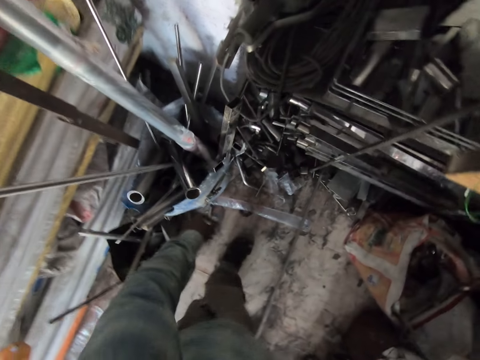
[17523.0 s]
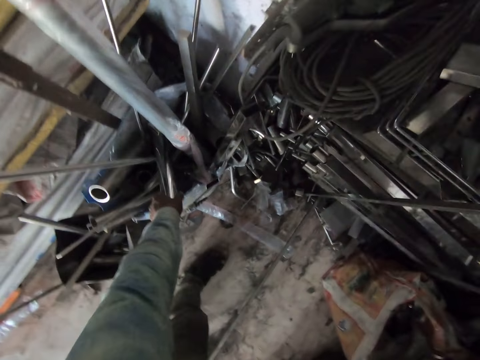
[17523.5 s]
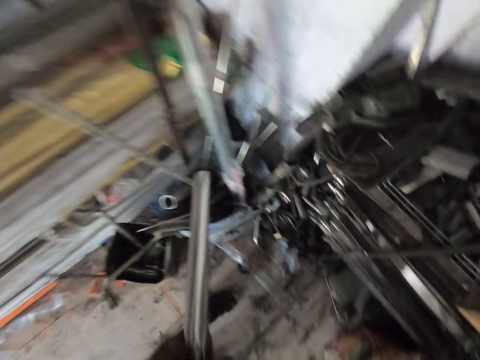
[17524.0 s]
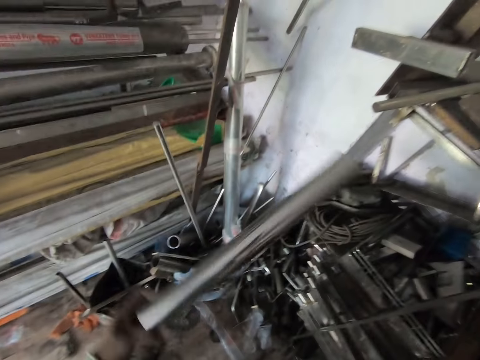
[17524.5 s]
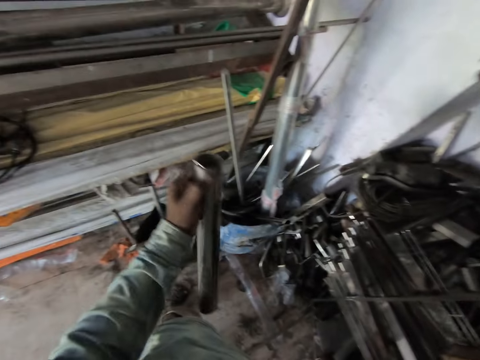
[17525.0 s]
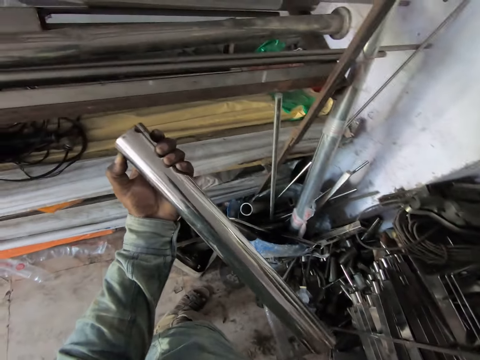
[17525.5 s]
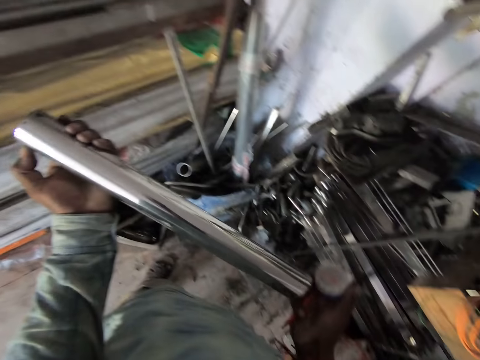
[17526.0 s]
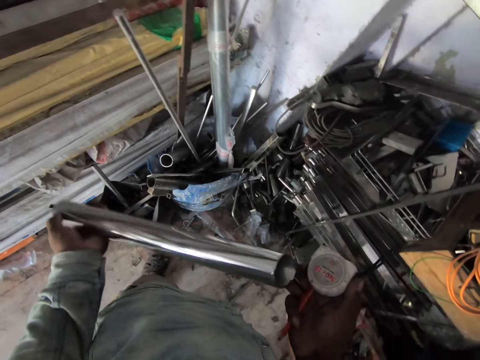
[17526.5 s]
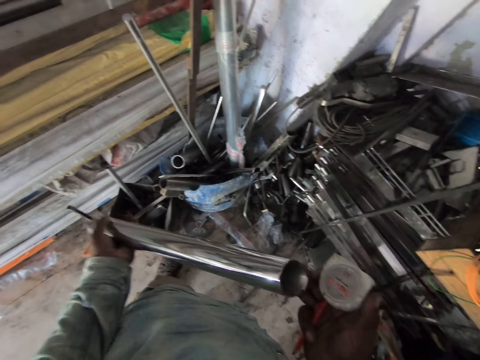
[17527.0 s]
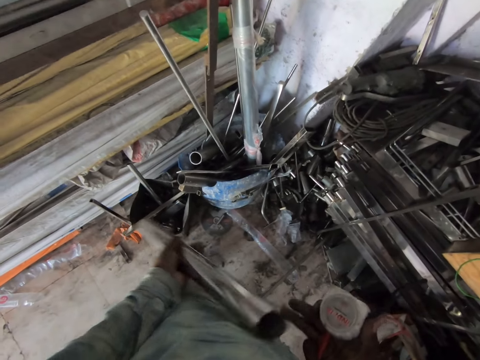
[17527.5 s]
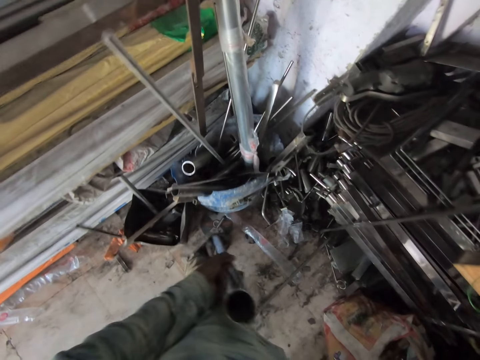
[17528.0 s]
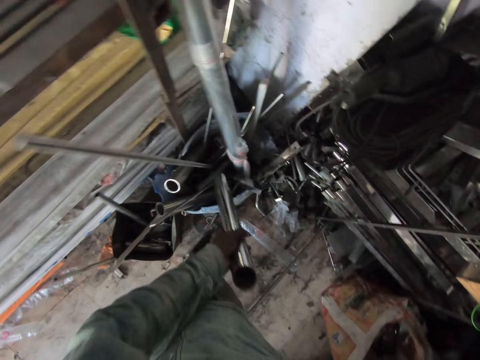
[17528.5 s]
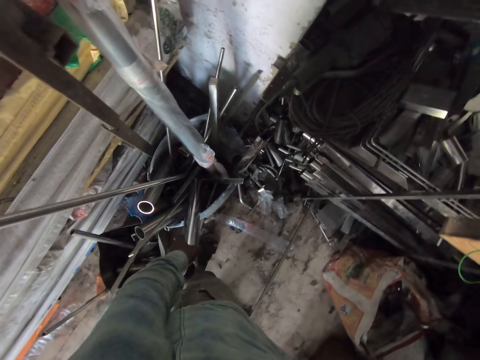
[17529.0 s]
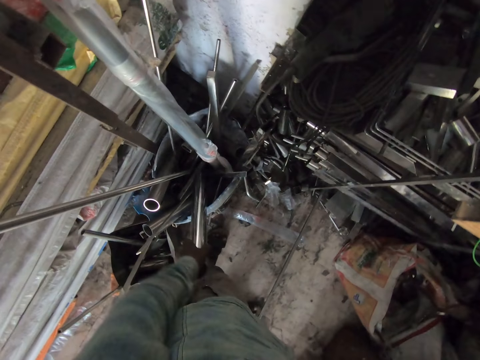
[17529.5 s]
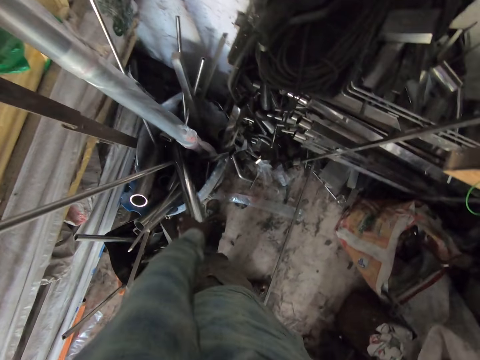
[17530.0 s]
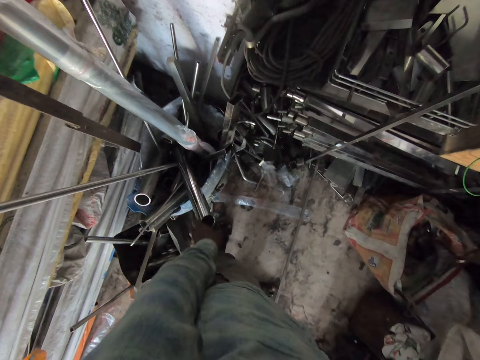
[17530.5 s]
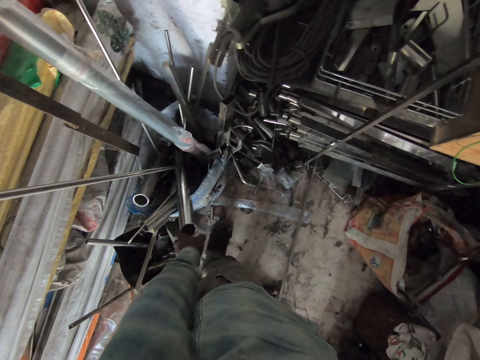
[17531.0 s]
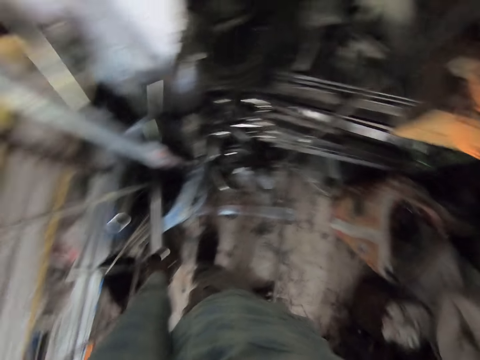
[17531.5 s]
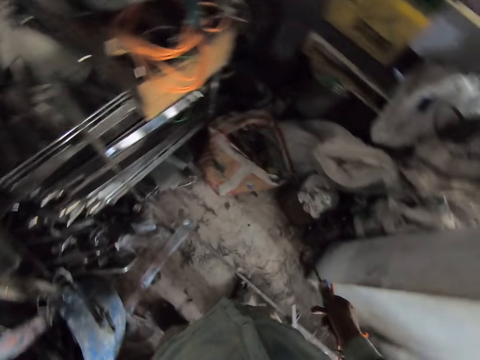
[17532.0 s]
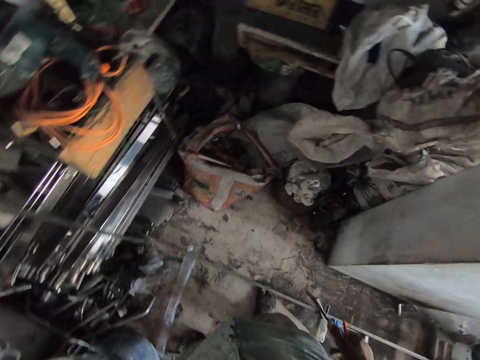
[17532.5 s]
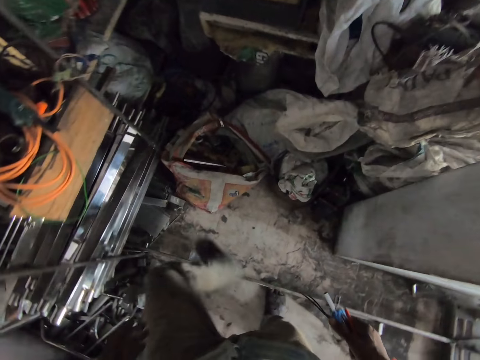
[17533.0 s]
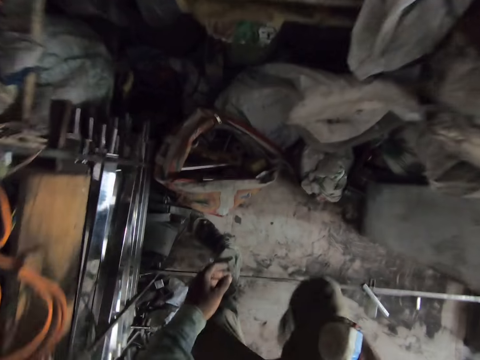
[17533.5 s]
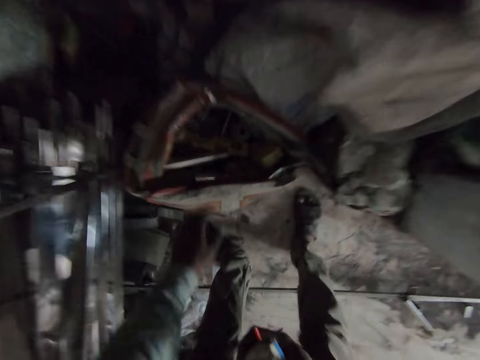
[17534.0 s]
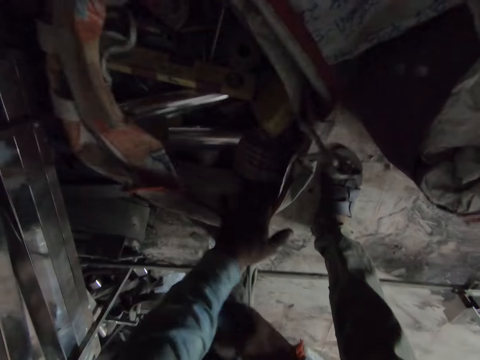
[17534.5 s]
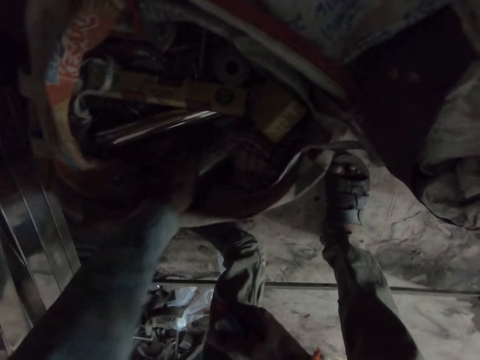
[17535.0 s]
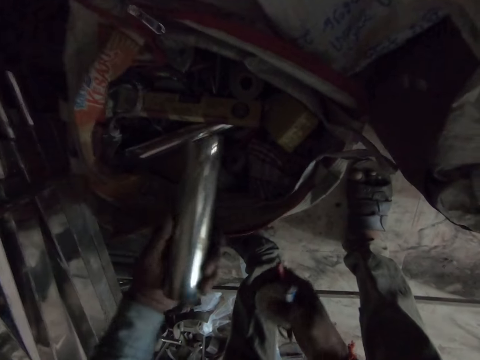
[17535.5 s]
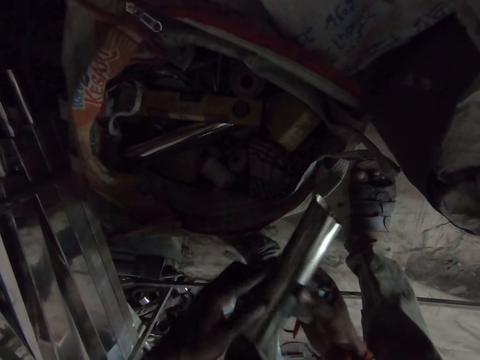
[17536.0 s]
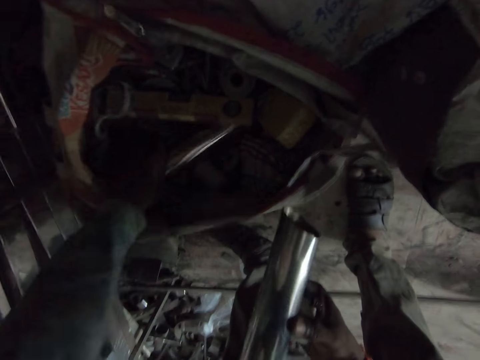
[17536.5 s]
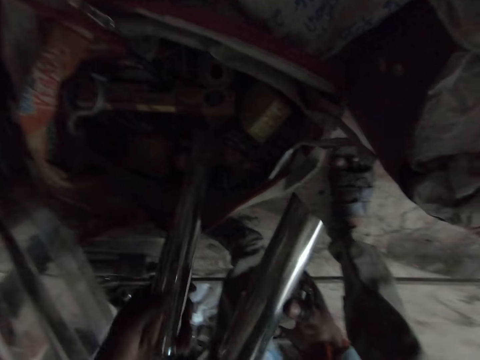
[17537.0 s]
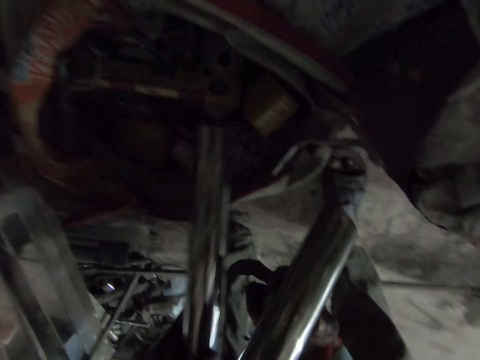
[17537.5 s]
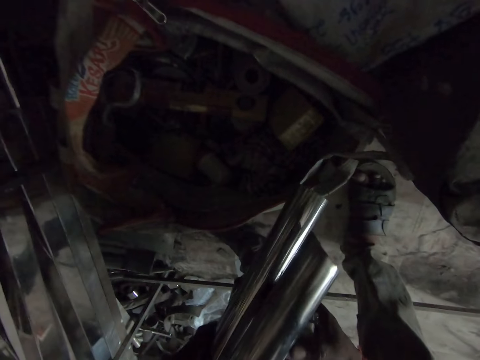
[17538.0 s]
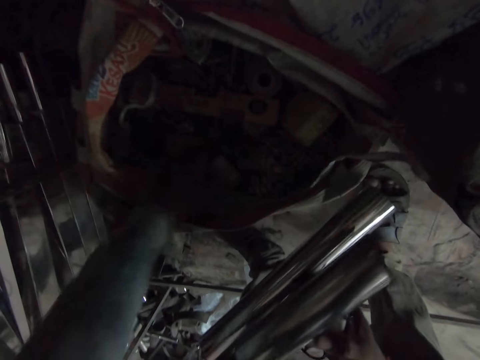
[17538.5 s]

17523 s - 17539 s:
The camera wearer picks up a steel tube from a bucket on the floor with his left hand. He looks at the metal. He holds the steel tube with both hands. He holds the steel tube with his left hand. He places the steel tube into the bucket on the floor with his left hand. He looks at a sack. He touches the sack. He holds the sack on the floor with his left hand and opens the sack on the floor with his left hand. He picks up a steel pole from the sack on the floor with his left hand. He passes the steel pole from his left hand to his right hand. He picks up a steel pole from the sack on the floor with his left hand. He passes the steel pole from his left hand to his right hand.

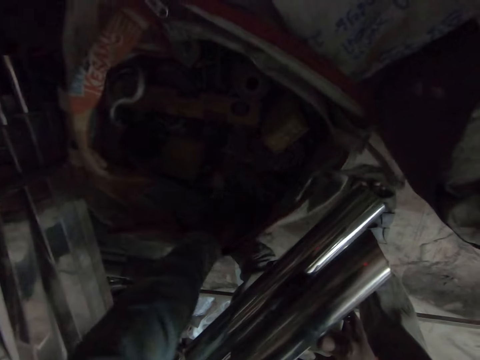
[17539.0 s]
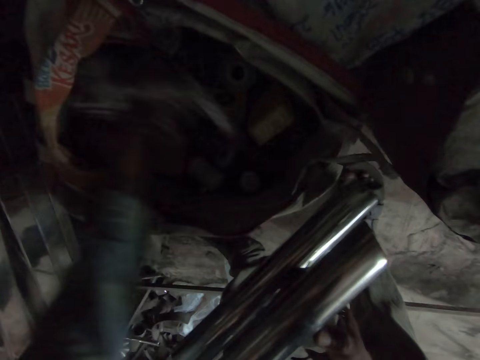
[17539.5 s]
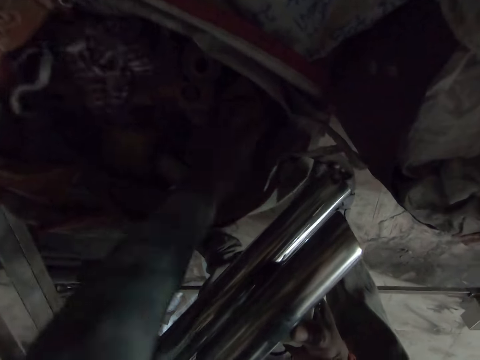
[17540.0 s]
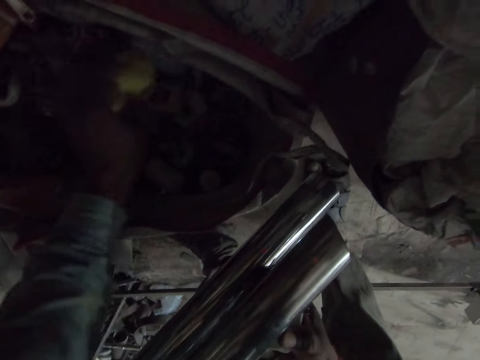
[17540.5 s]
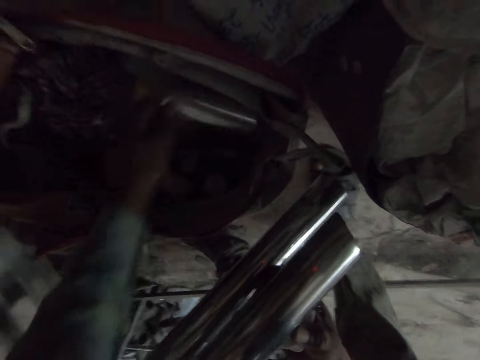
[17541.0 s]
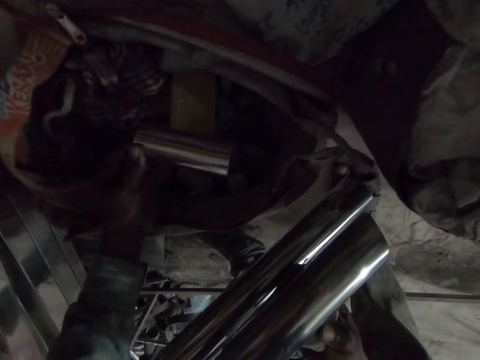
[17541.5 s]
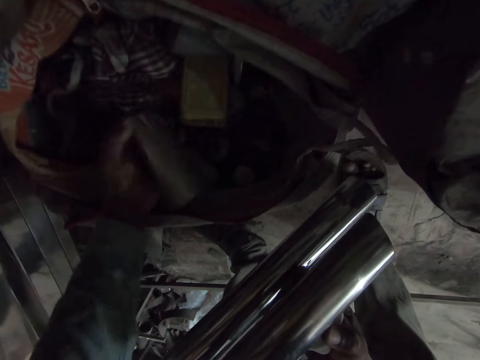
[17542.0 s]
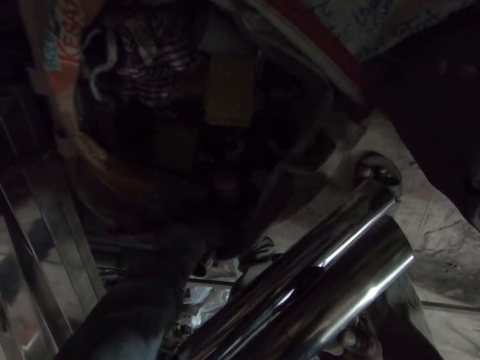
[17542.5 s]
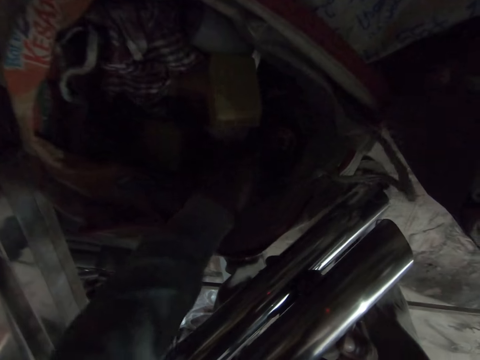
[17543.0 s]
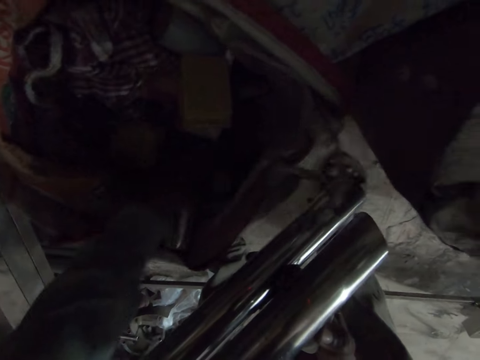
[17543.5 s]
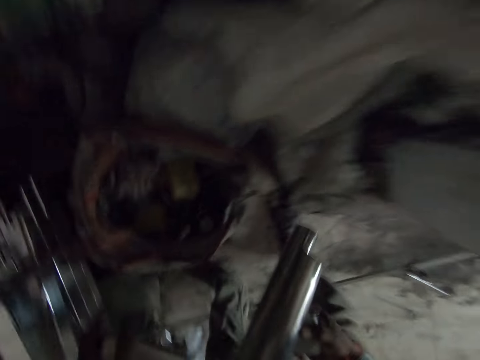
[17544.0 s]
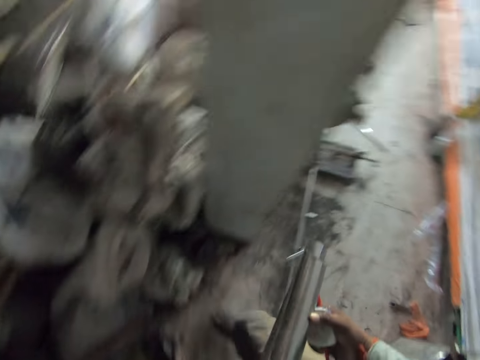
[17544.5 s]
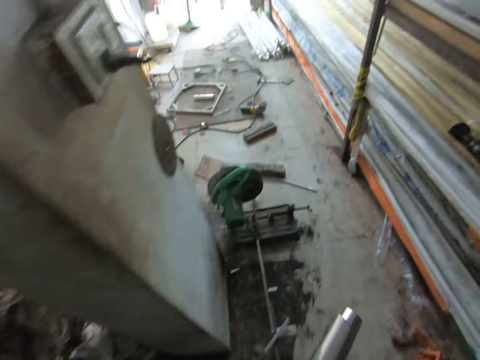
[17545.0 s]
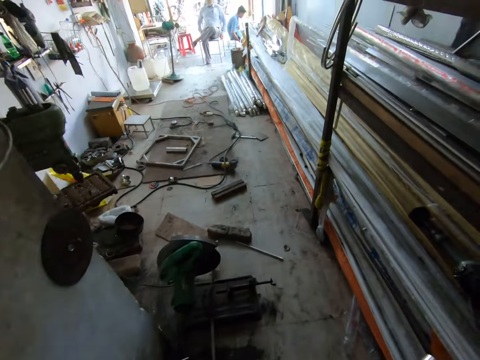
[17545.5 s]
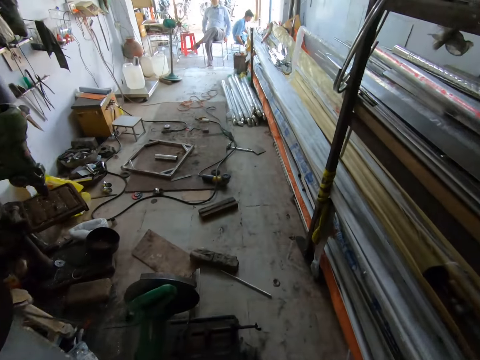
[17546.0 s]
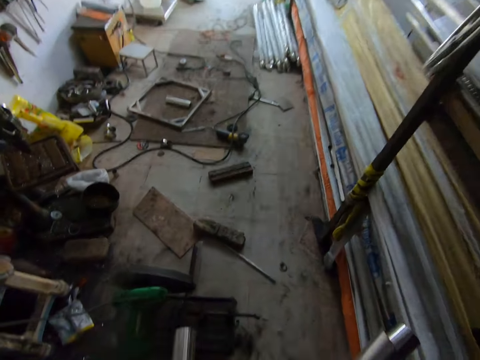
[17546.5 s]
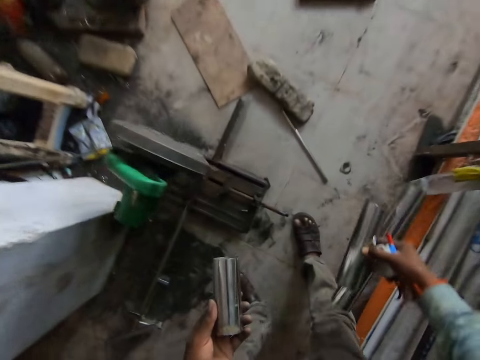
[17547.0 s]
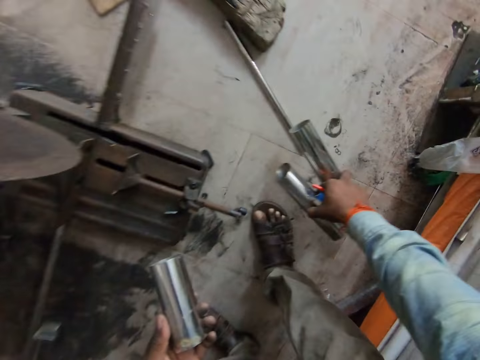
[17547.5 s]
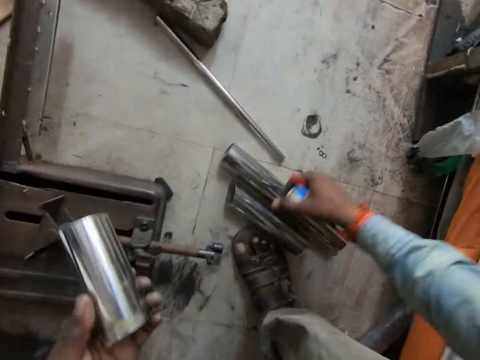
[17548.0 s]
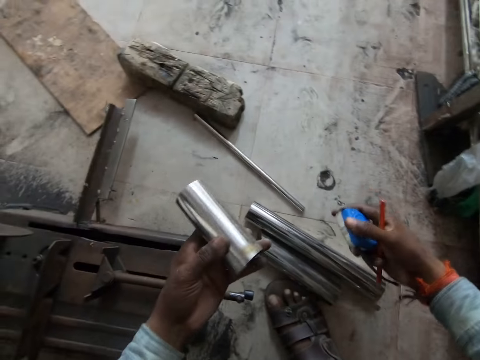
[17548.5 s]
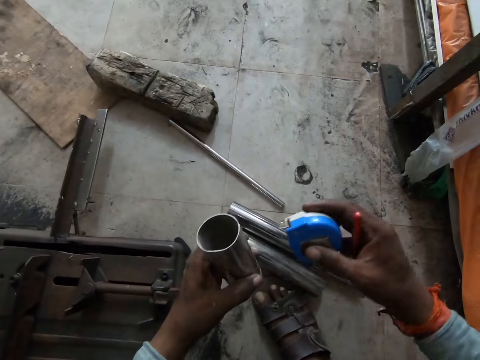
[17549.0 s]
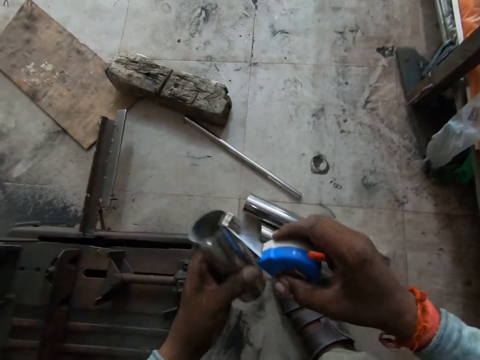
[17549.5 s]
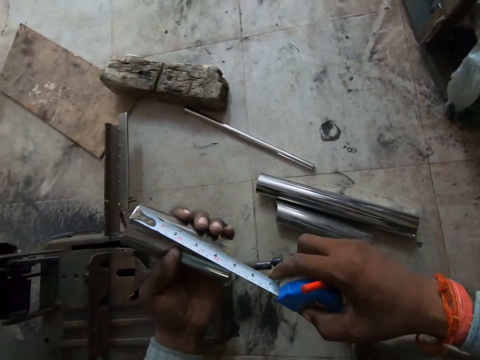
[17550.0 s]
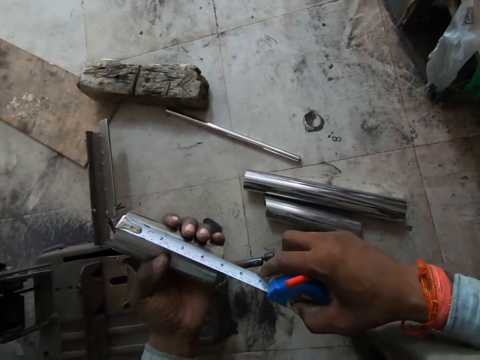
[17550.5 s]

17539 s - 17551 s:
The camera wearer adjusts the sack on the floor with his left hand. He looks for the metal. He sorts through the sack on the floor with his left hand. He picks up a steel pole from the sack on the floor with his left hand. He adjusts the sack on the floor with his left hand and sorts through the sack on the floor with his left hand. He walks to the cutter. He drops the steel poles in his right hand on the floor. He hooks the blade of the tape measure on the steel pole in his left hand with his right hand. He measures the metal.
